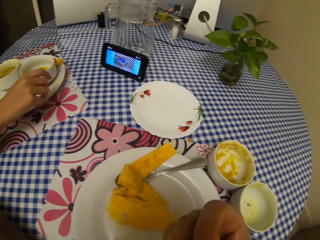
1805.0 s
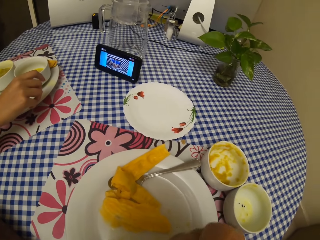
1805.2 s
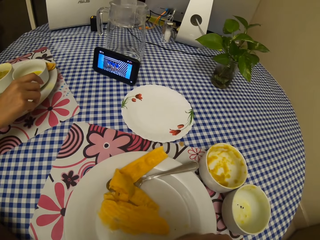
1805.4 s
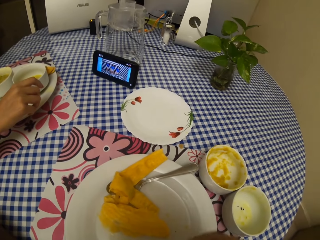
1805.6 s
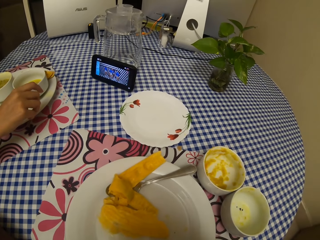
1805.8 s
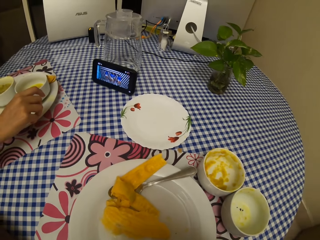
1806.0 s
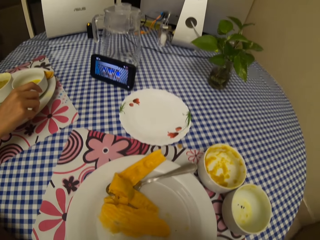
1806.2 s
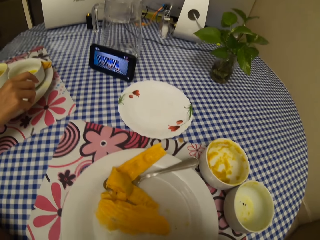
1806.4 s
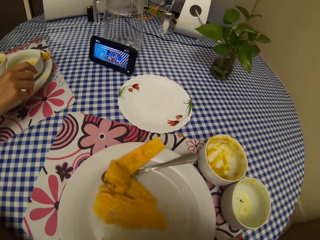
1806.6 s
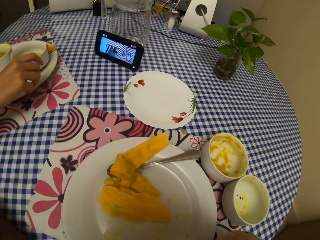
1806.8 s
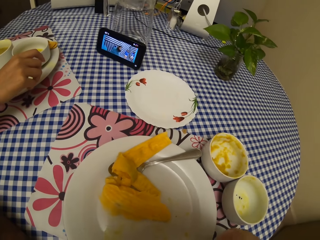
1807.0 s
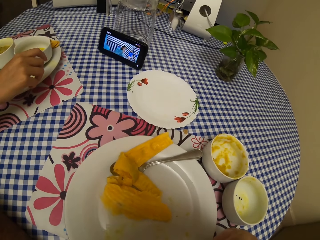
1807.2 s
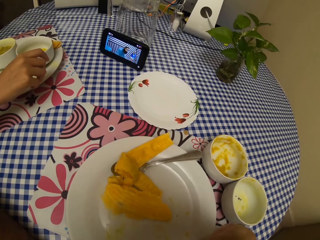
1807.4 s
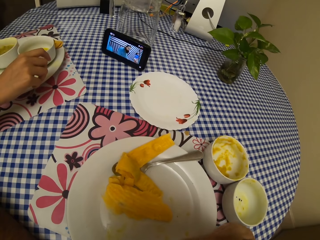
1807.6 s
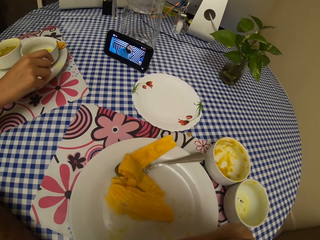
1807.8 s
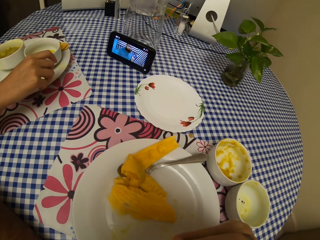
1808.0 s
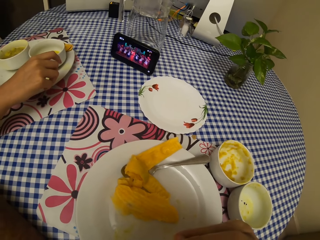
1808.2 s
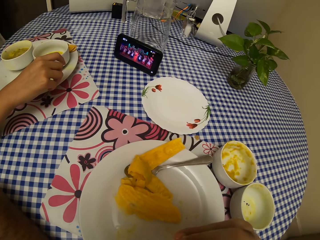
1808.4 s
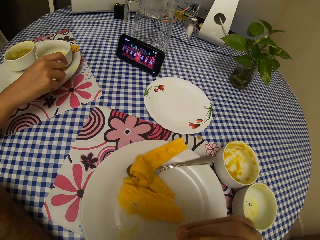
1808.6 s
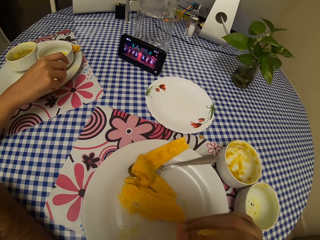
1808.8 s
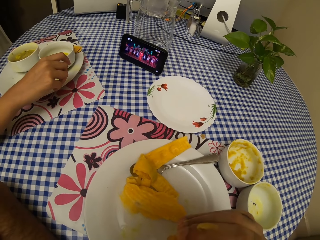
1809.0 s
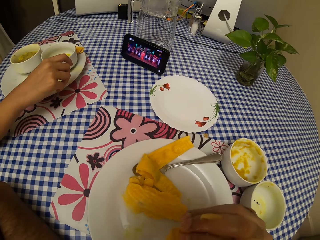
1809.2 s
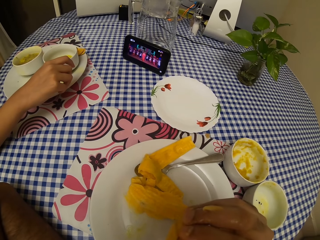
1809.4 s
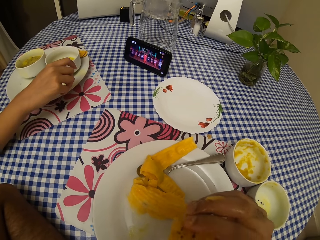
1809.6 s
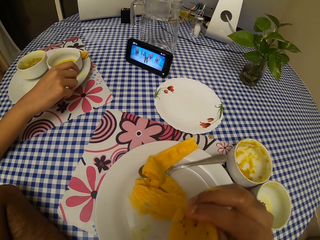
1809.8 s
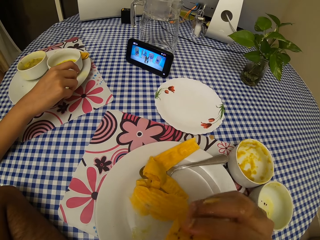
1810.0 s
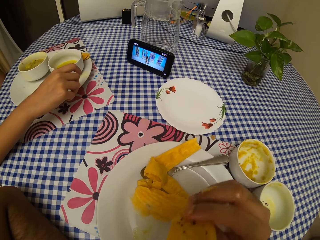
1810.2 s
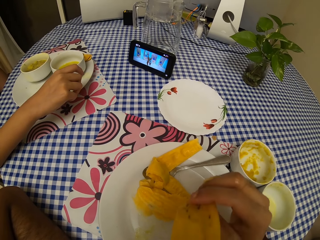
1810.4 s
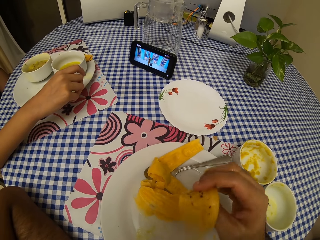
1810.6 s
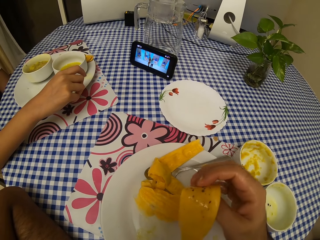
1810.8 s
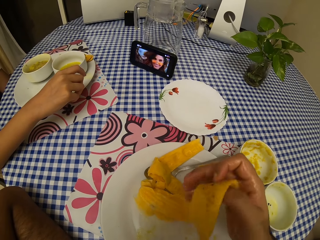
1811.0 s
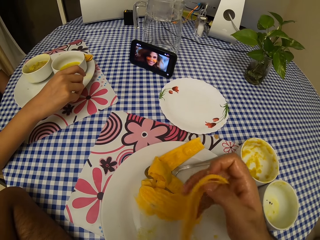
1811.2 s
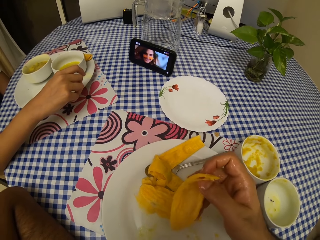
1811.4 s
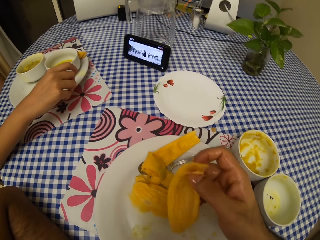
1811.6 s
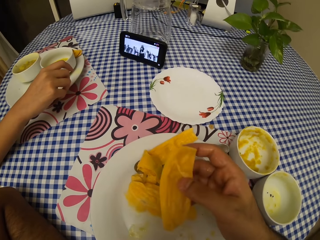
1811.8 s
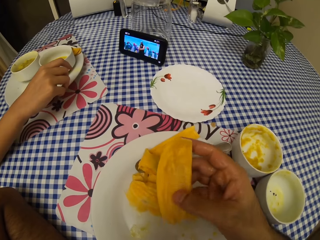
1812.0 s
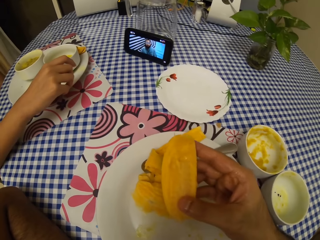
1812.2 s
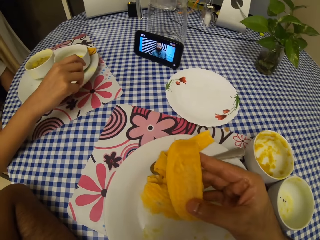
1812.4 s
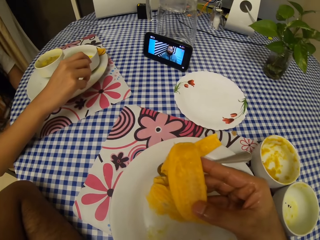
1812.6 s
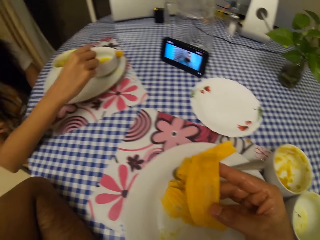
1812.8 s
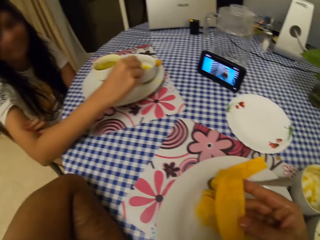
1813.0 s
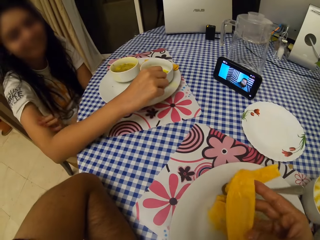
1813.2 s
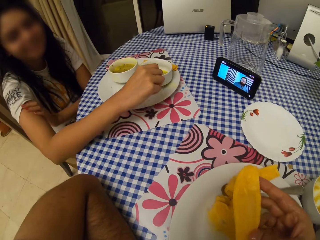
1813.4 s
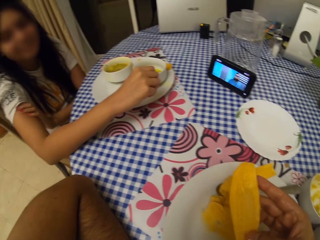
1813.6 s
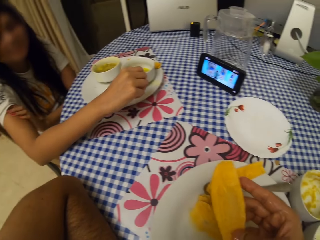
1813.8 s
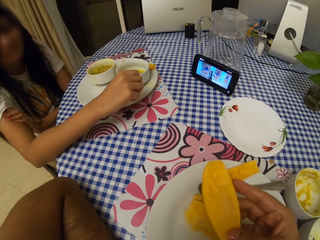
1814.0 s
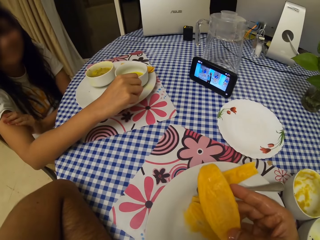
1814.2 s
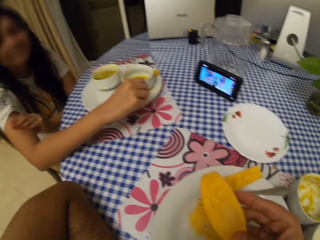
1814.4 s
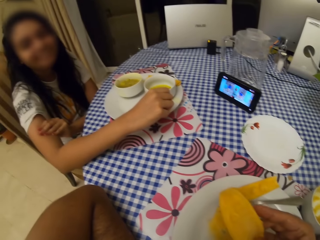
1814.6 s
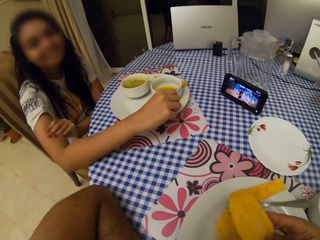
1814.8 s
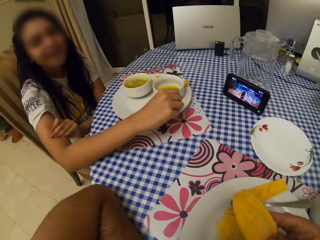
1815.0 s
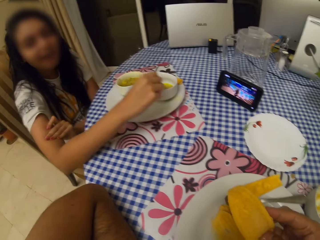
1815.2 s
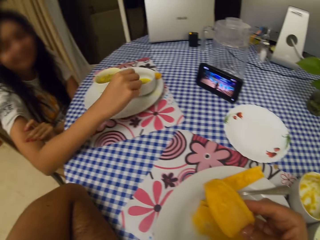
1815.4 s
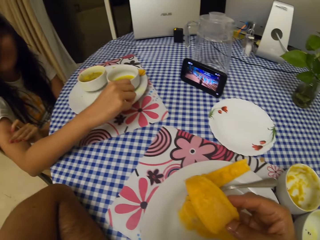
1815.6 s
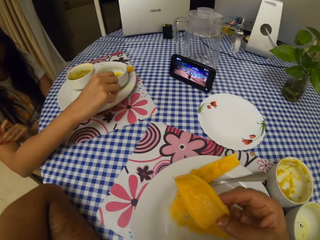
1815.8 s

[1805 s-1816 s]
The camera wearer eats the mango piece. They adjust a mango peel. They hold the mango peel with the right hand.

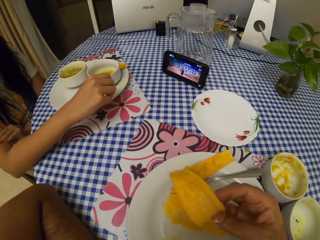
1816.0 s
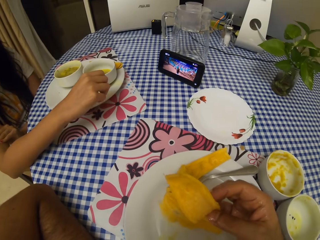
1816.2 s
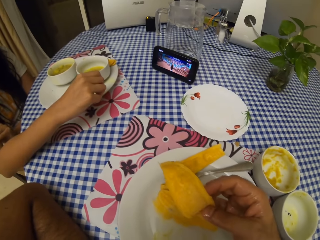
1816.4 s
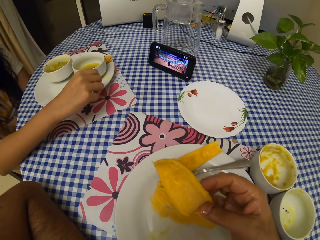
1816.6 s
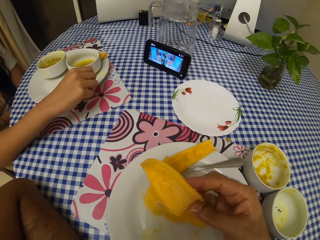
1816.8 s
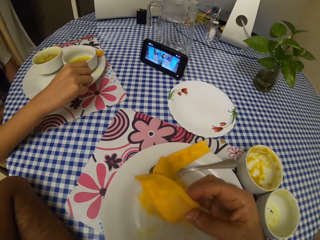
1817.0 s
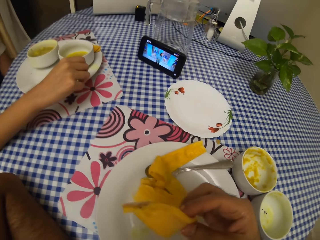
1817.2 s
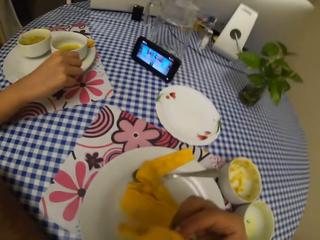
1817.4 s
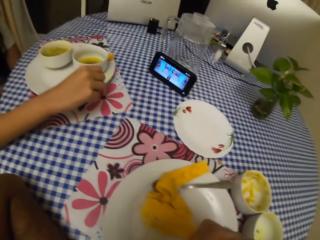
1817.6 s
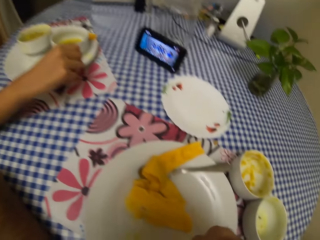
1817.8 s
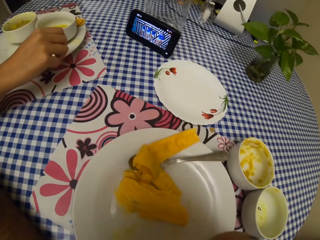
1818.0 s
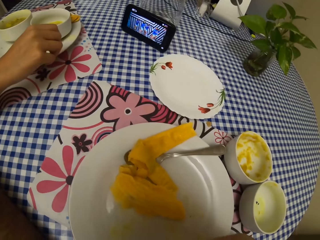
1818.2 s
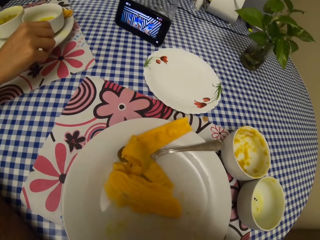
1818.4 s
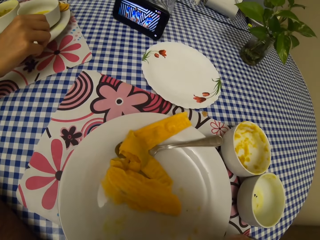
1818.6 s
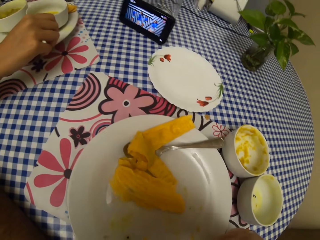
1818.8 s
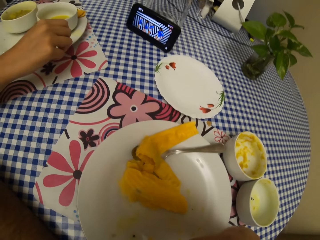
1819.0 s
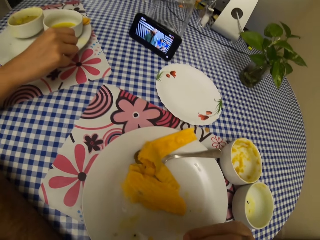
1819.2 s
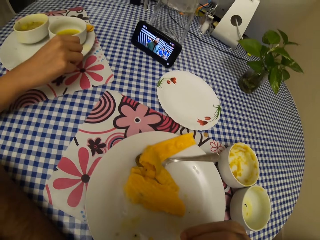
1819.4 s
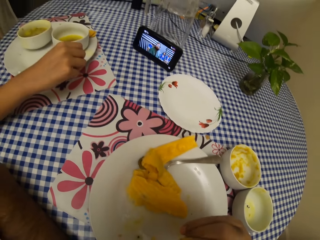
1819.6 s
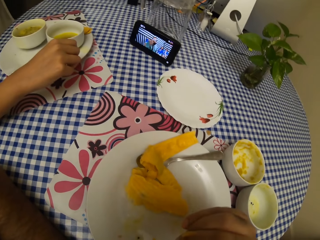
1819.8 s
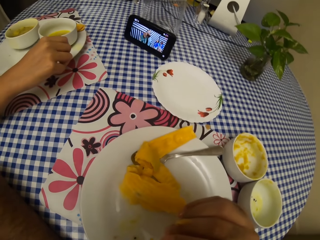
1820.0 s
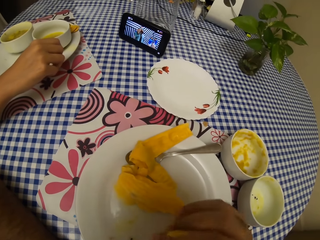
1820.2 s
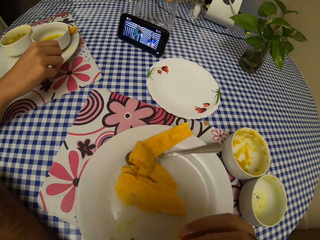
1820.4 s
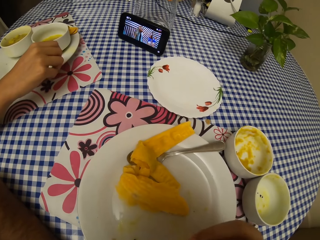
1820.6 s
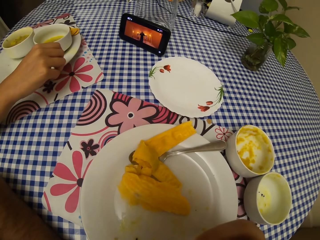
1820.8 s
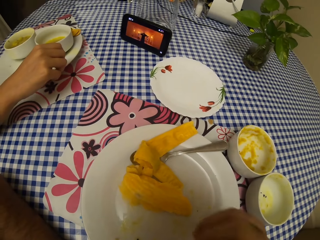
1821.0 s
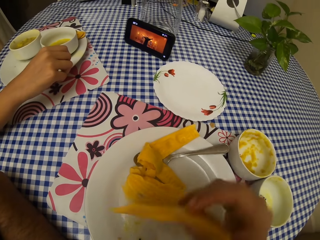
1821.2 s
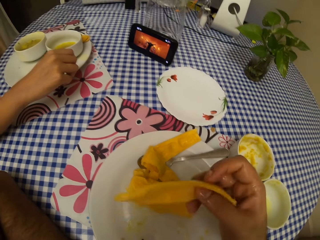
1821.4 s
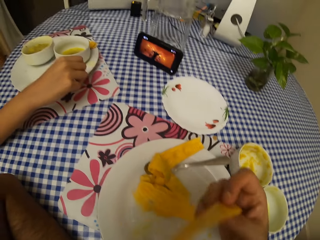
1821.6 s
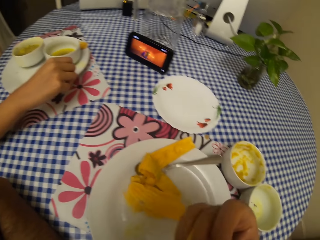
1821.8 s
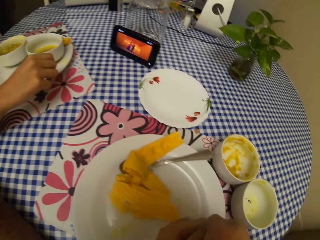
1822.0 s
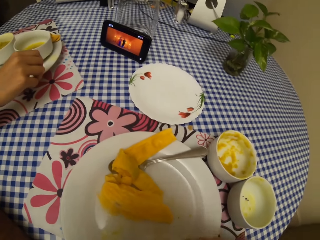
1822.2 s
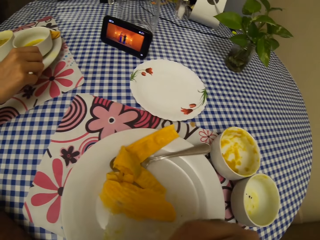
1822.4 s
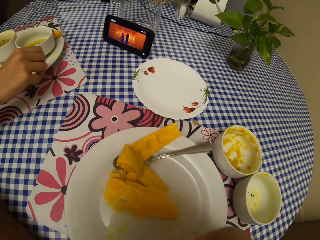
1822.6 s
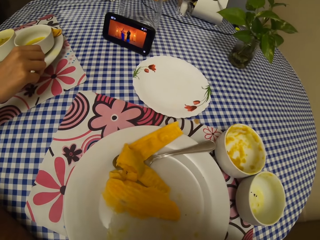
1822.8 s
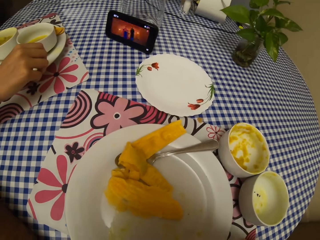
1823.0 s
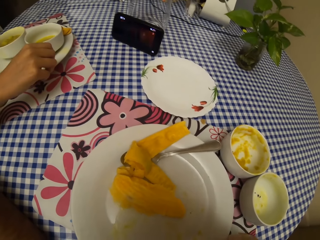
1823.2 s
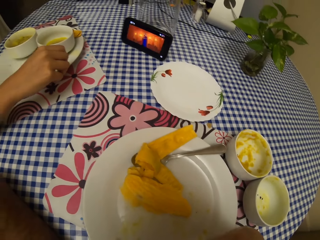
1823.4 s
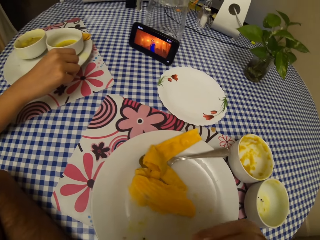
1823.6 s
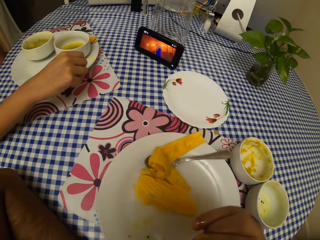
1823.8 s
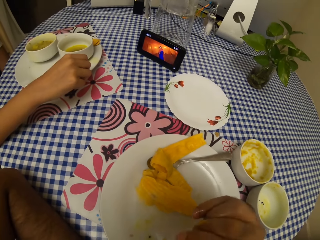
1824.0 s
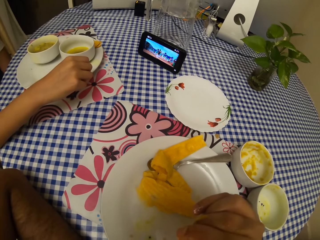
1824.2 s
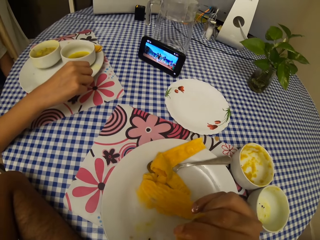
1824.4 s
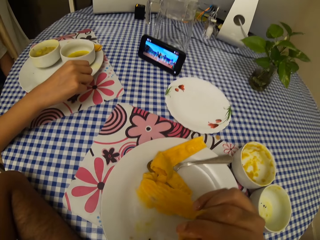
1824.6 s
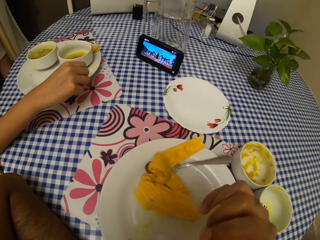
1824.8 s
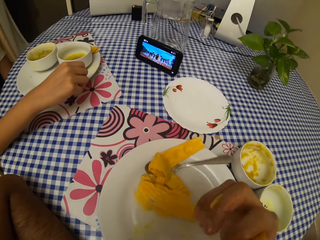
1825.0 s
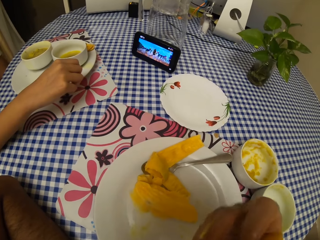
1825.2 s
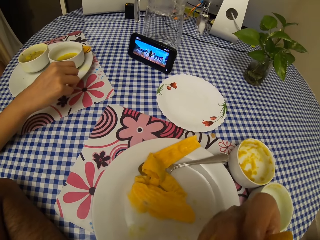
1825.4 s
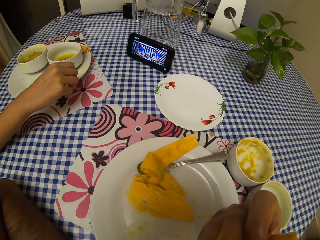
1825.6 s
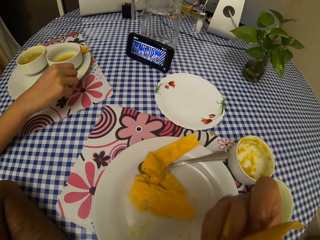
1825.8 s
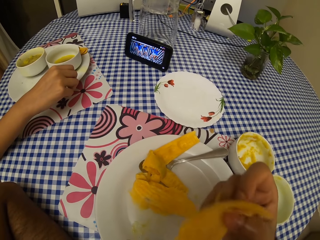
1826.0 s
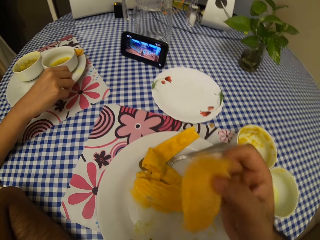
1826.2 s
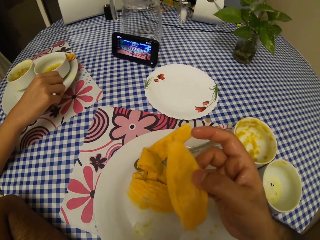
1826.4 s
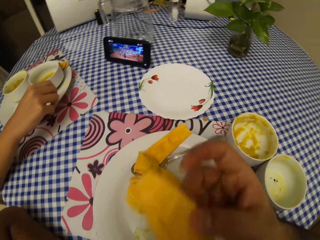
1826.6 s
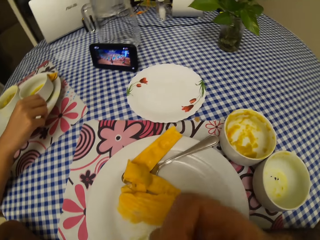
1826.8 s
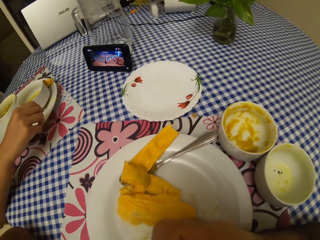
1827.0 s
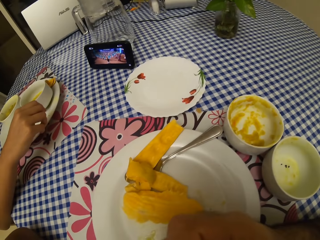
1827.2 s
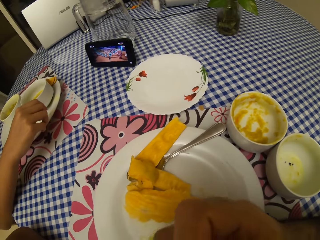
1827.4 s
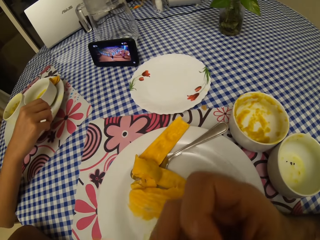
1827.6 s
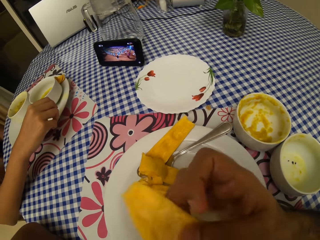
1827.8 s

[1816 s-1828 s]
The camera wearer eats from the mango peel. They adjust the mango peel. They eat from the mango peel. They adjust the mango peel. They eat from the mango peel.
